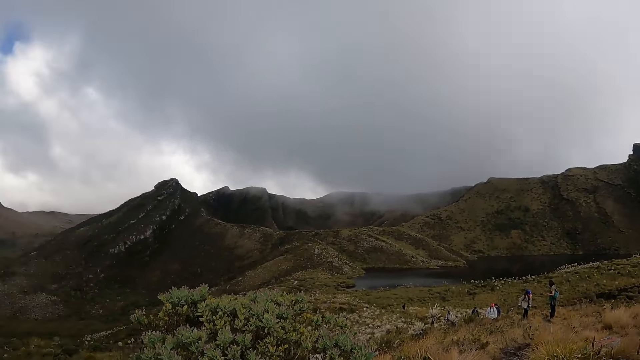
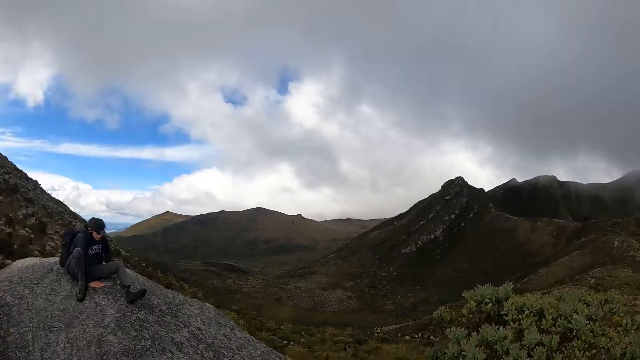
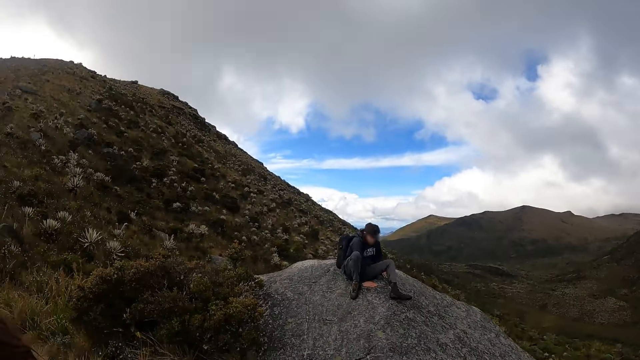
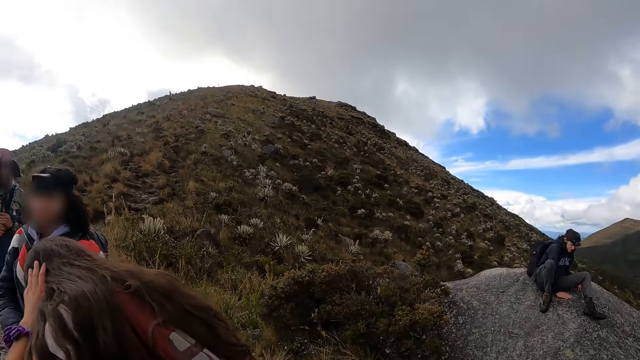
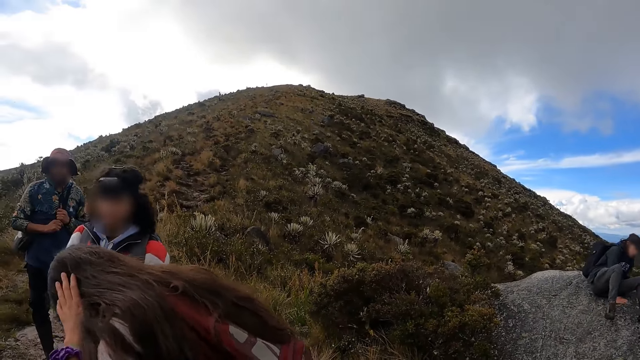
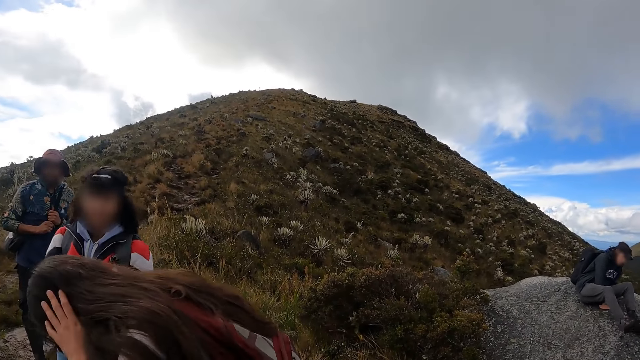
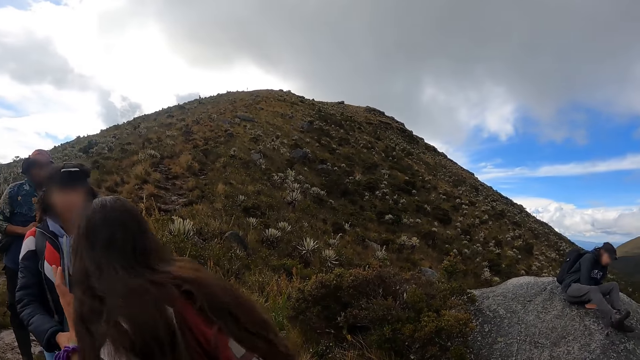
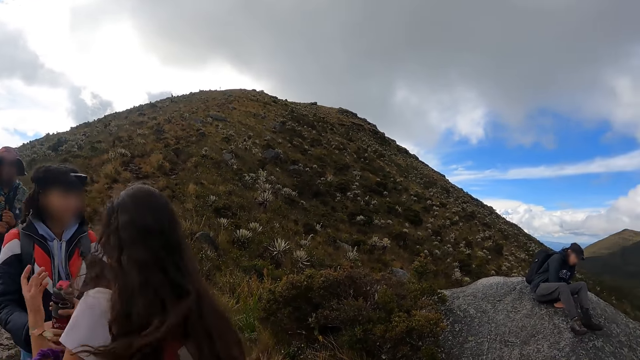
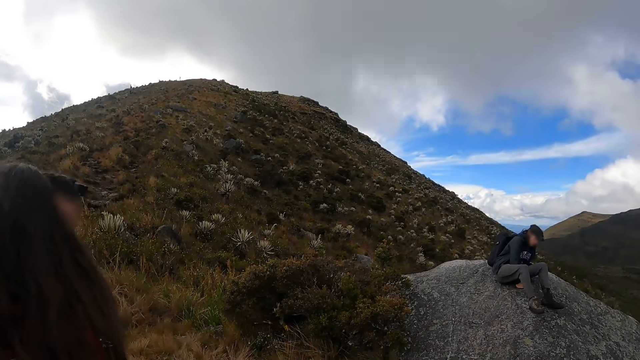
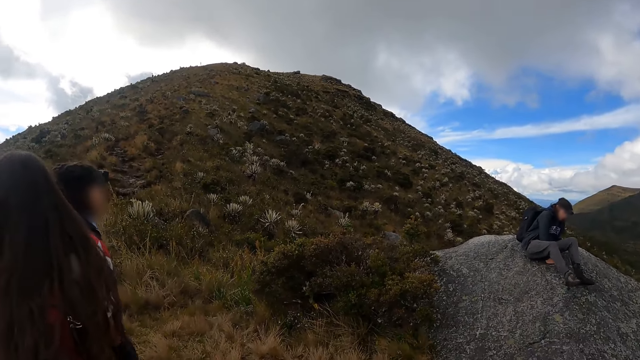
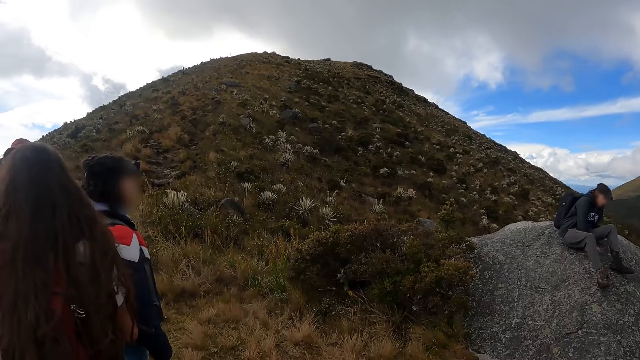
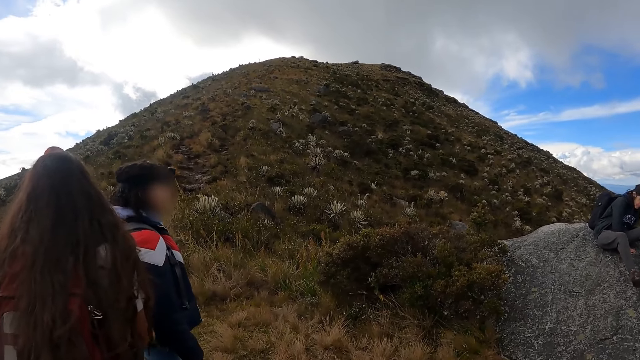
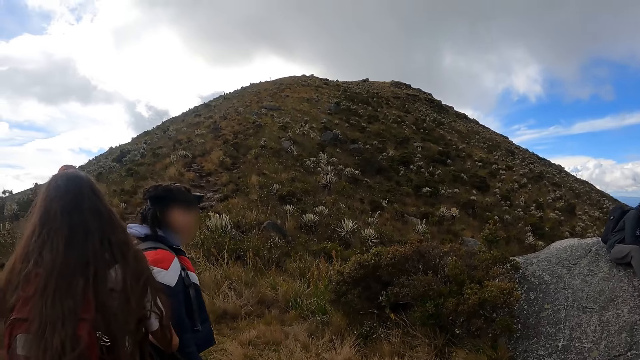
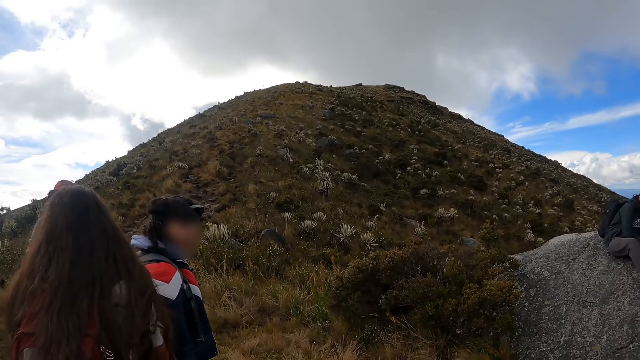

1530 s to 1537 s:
A woman holds her hair with her left hand. The woman interacts with another woman.

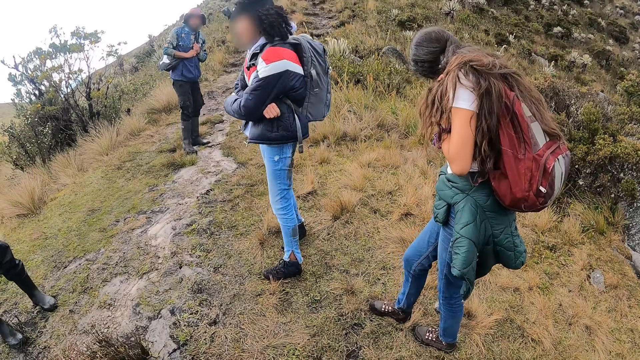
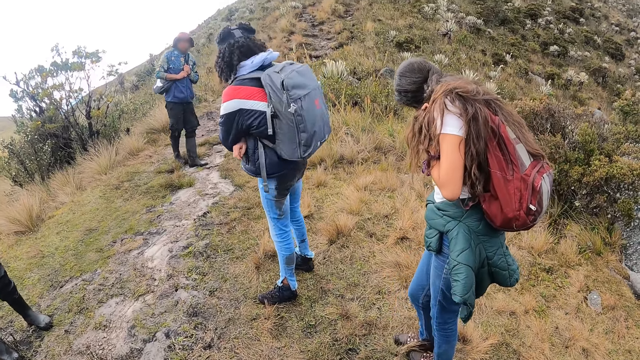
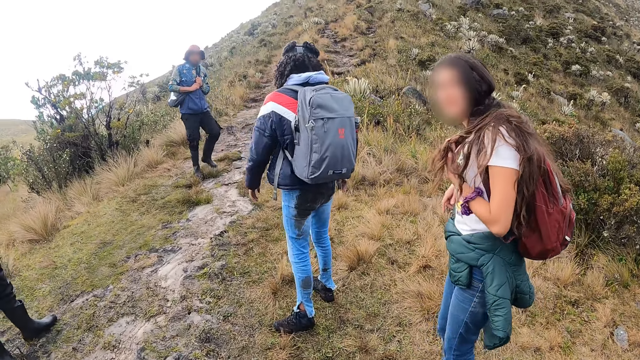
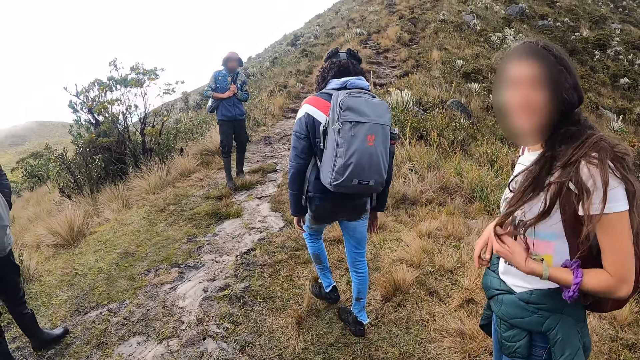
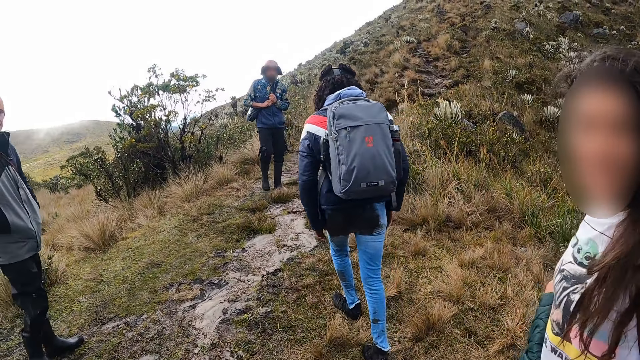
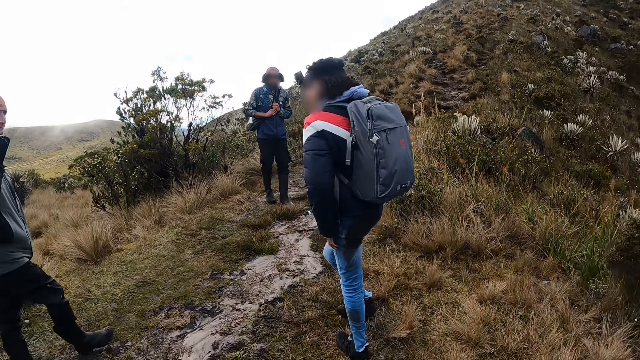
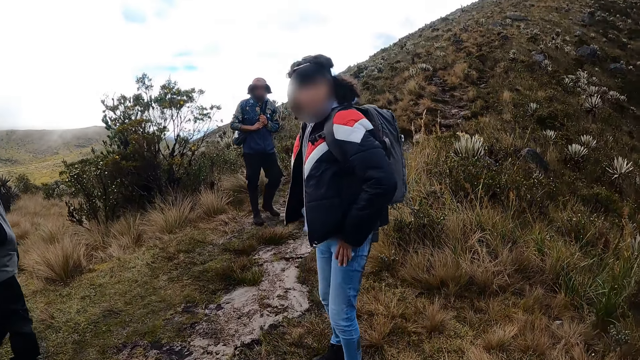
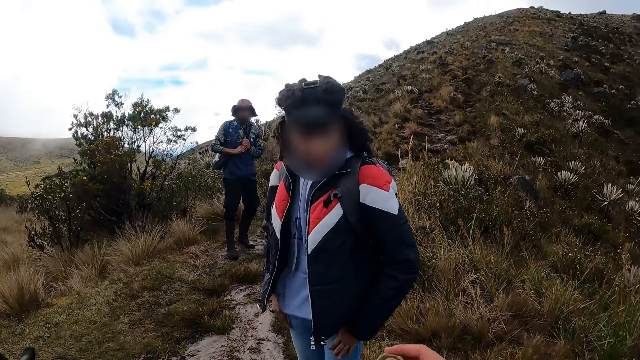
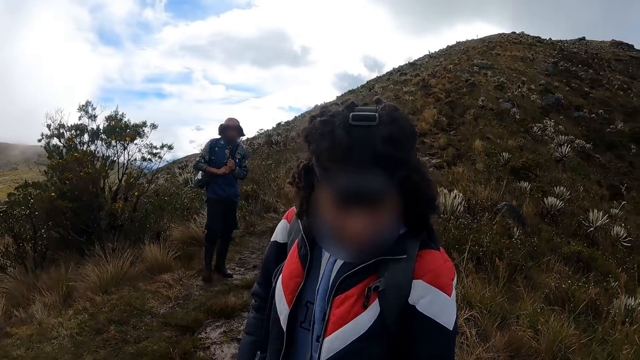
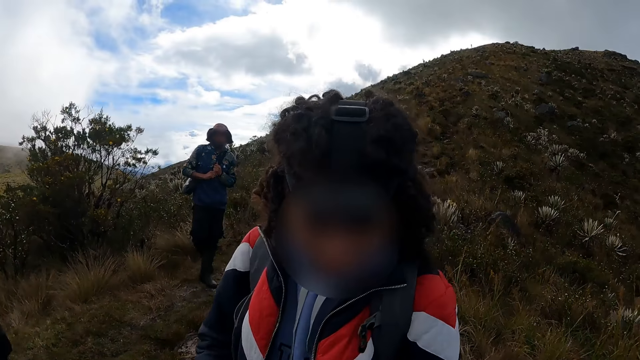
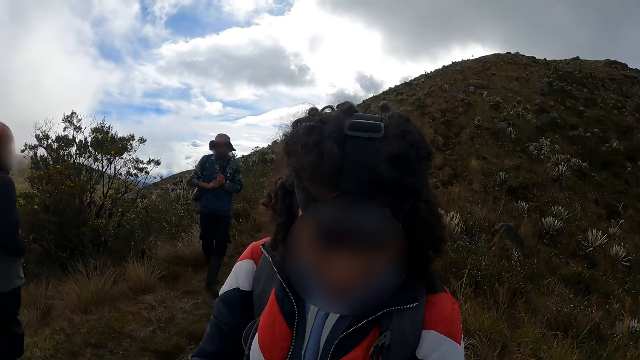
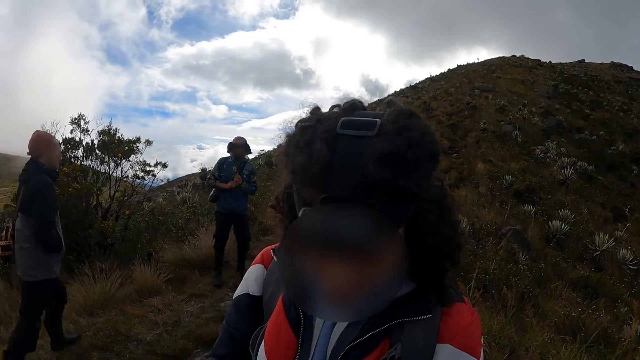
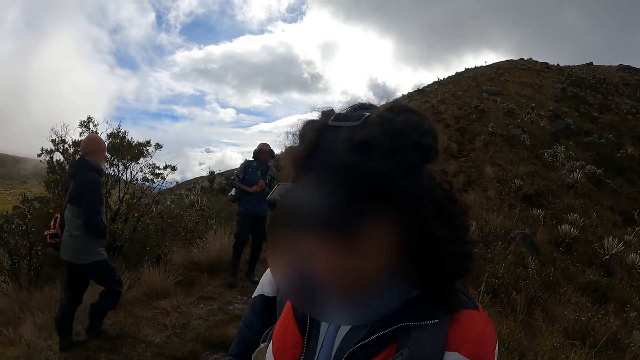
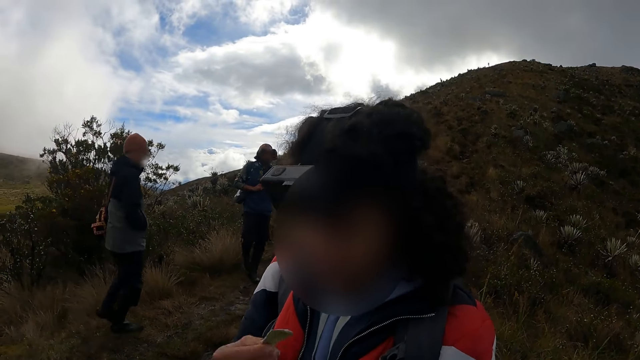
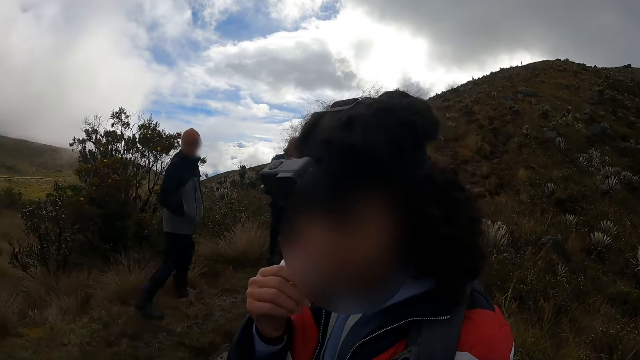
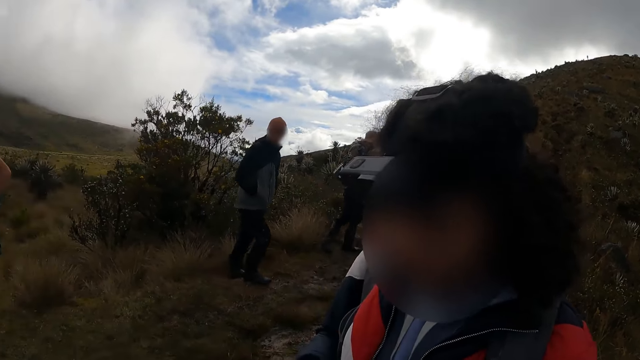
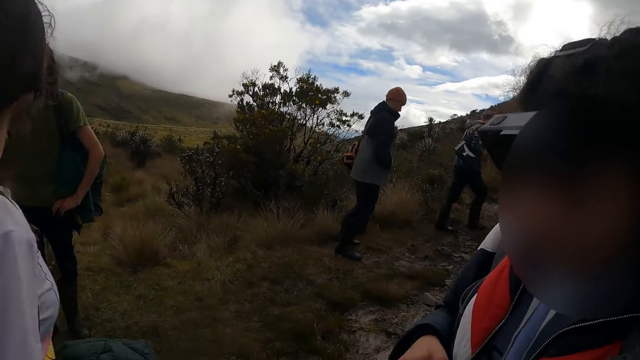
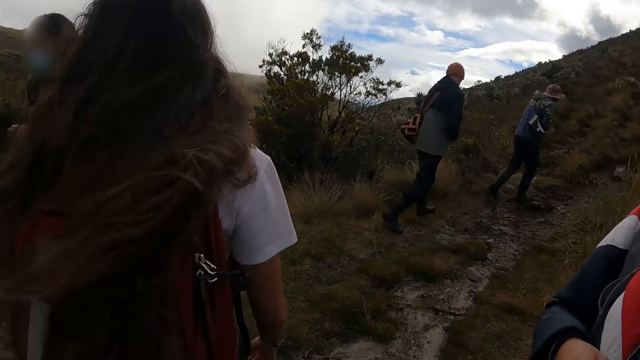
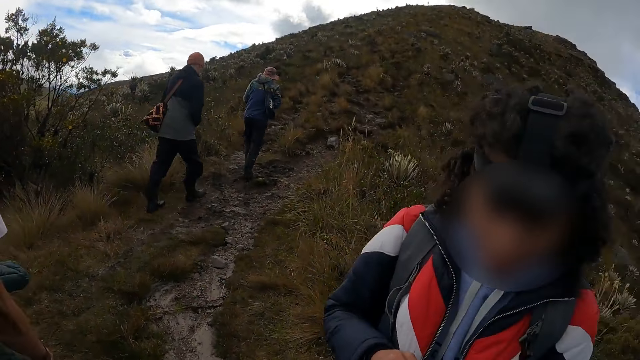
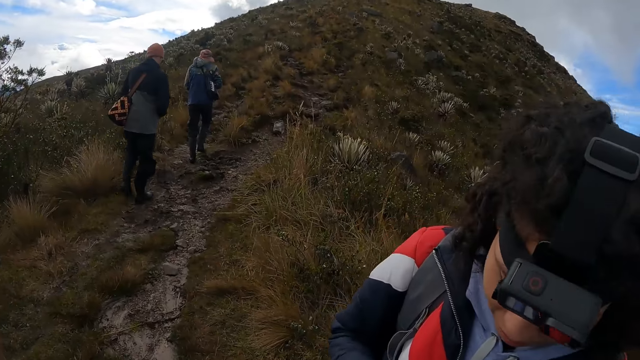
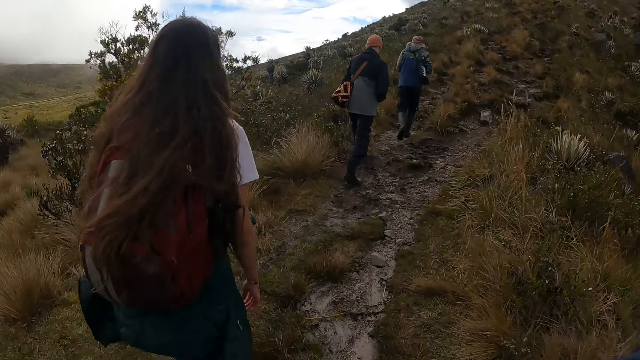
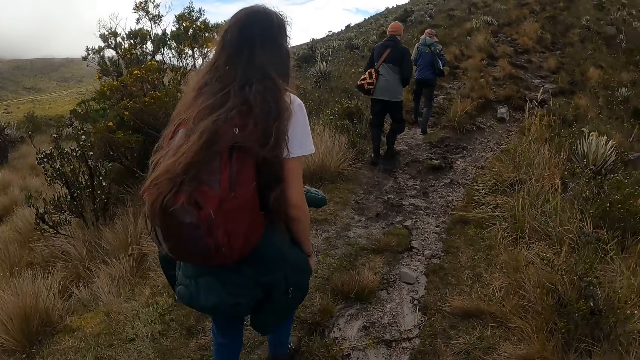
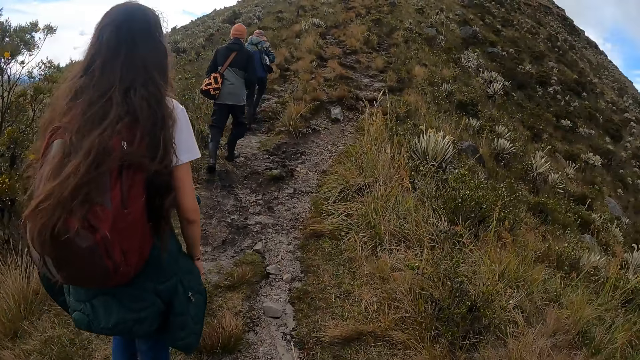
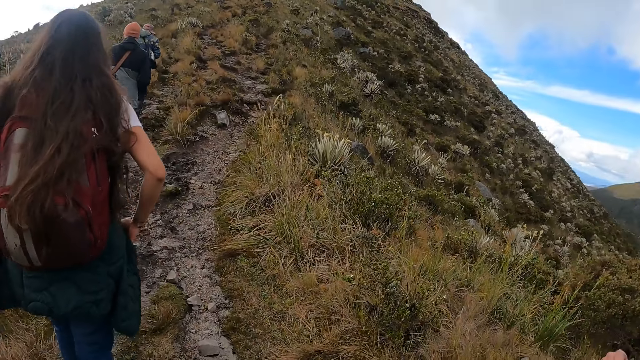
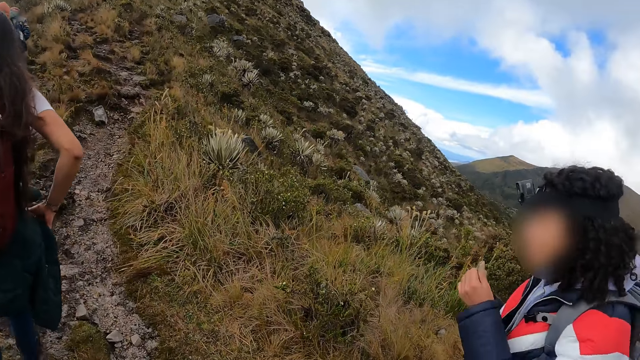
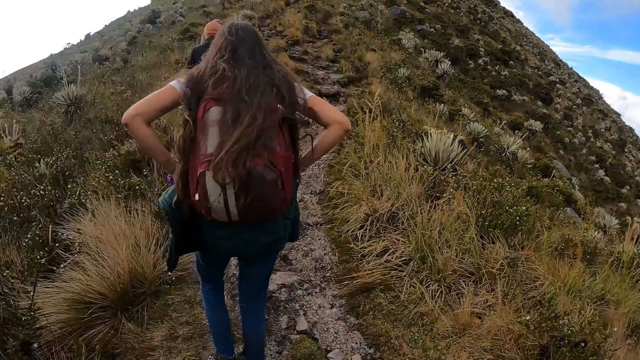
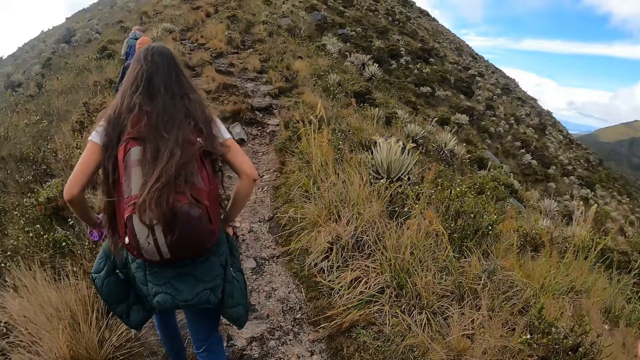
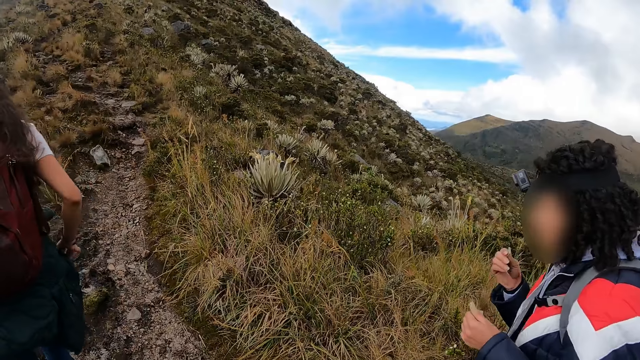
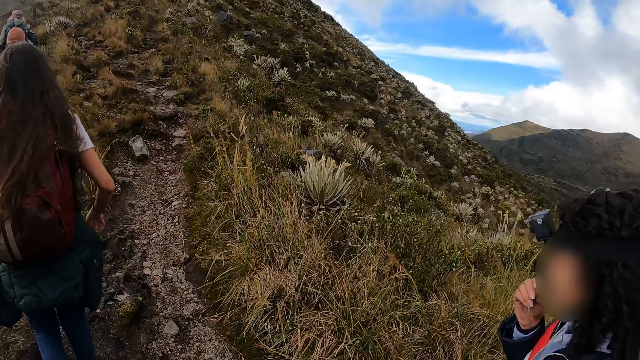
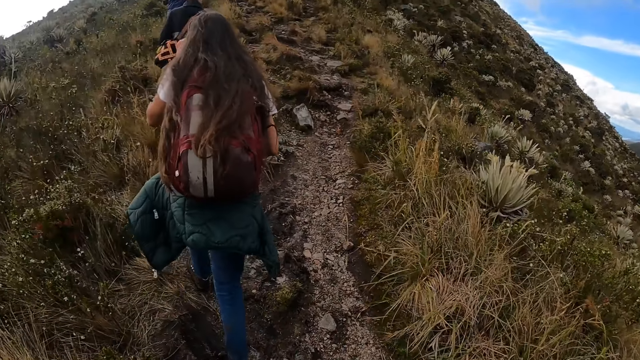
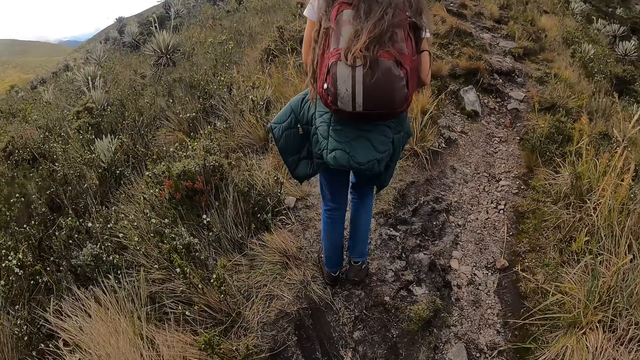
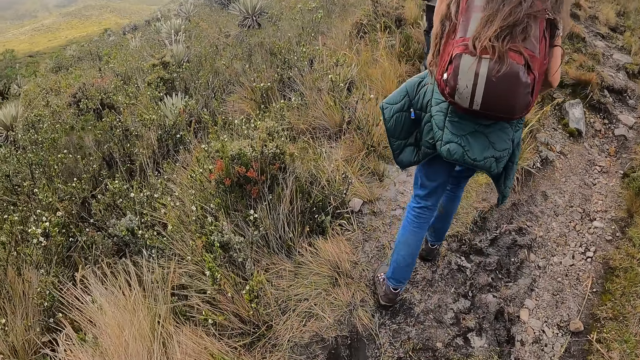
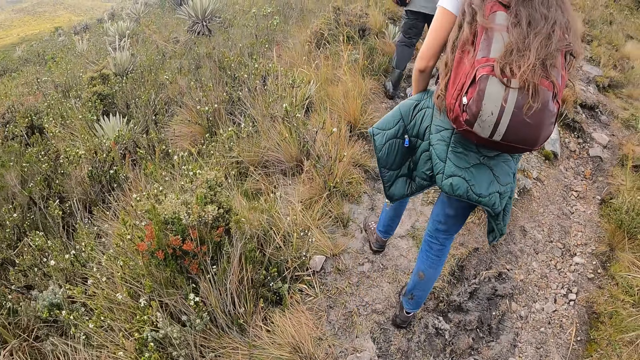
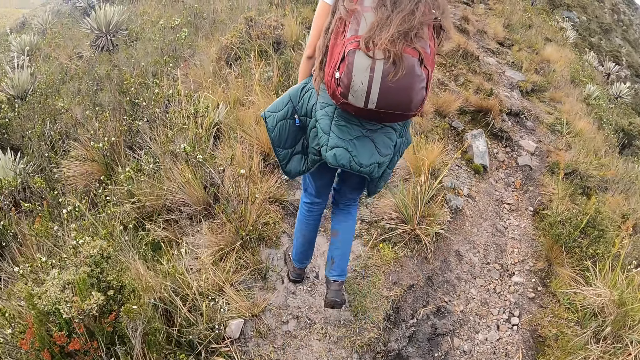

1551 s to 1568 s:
A woman interacts with the camera wearer. The camera wearer walks. Another woman interacts with the camera wearer. The other woman puts her thumb in her mouth. The camera wearer climbs the mountain with the group of people in the mountain side. The other woman puts her thumb in her mouth.
